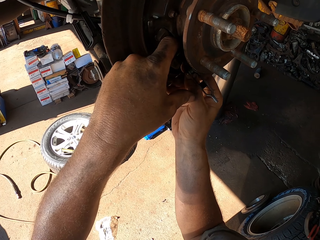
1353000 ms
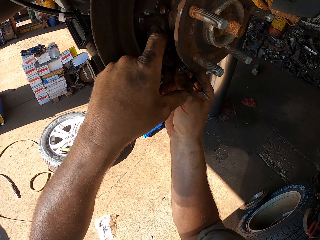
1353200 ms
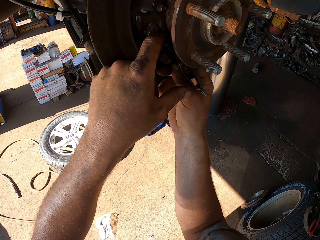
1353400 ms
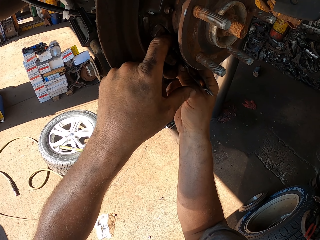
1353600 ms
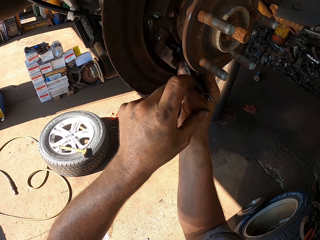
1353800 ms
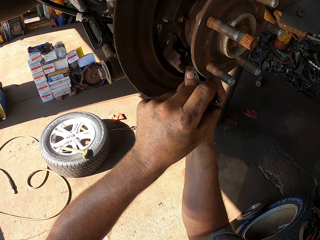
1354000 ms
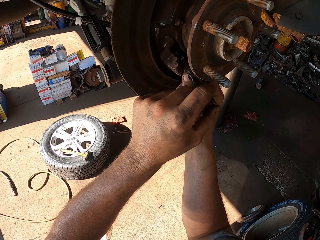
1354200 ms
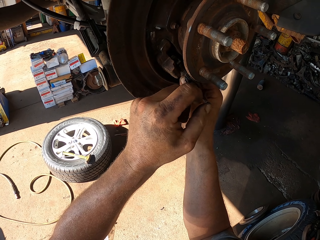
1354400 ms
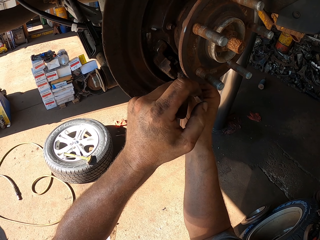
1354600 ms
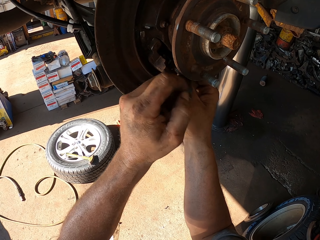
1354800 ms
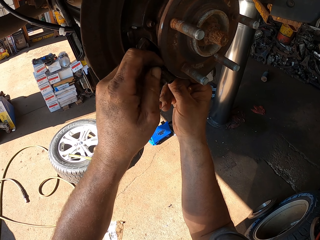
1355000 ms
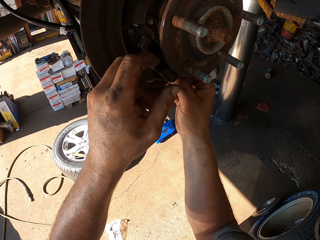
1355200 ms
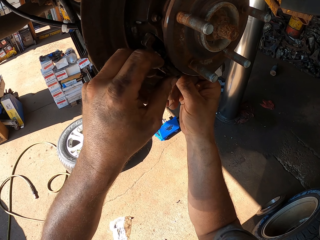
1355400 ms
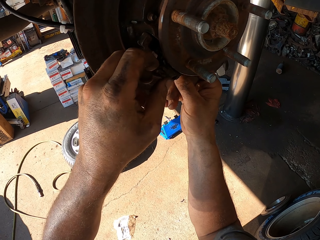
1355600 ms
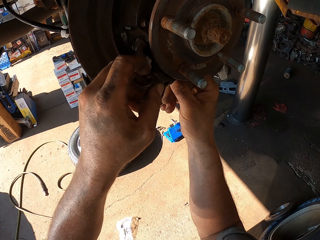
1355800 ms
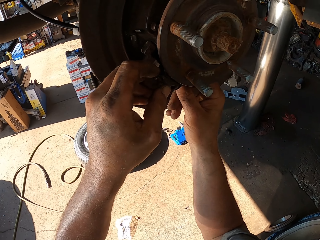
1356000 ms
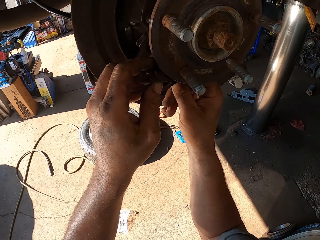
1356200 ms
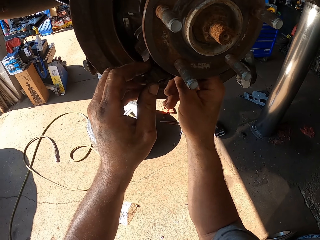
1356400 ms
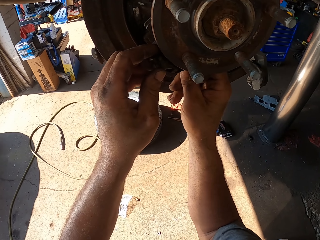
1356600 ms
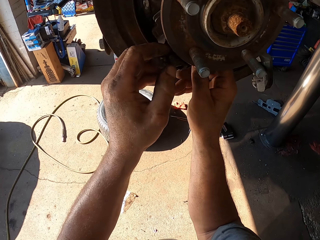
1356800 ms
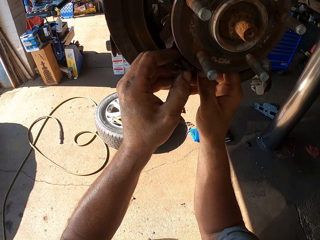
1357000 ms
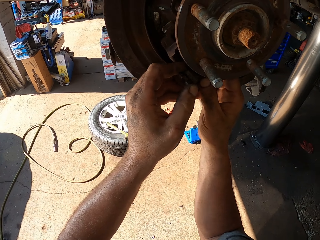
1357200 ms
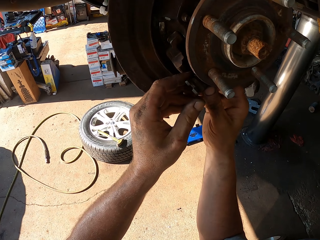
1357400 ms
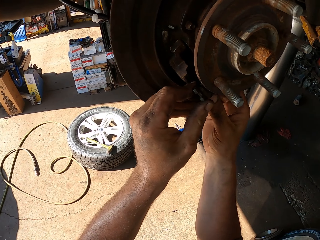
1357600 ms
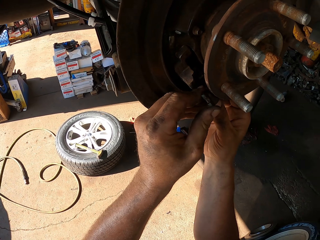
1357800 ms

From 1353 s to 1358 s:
The camera wearer puts something in the wheel hub.
